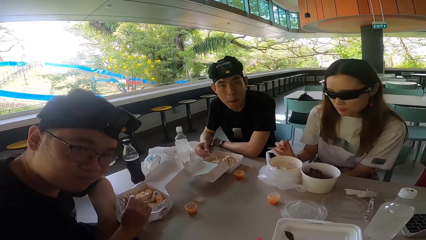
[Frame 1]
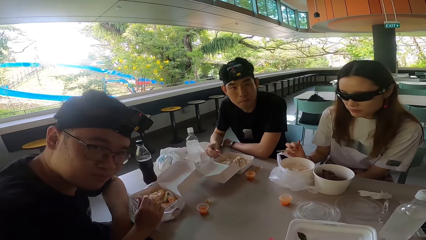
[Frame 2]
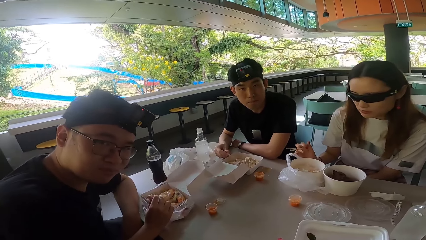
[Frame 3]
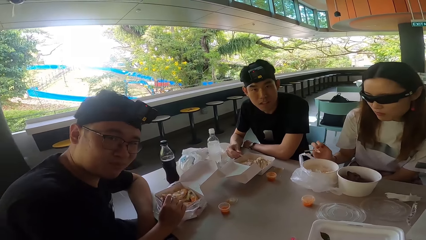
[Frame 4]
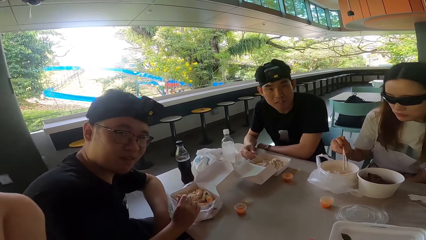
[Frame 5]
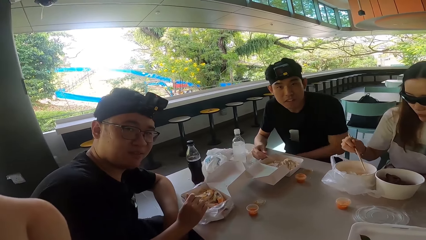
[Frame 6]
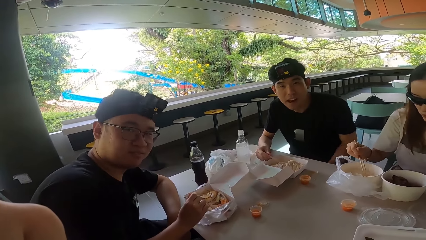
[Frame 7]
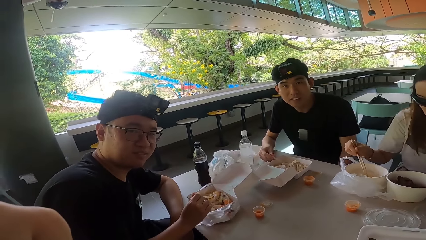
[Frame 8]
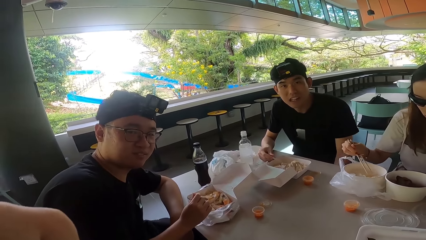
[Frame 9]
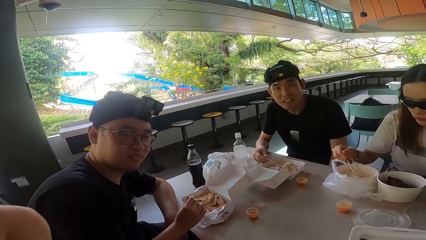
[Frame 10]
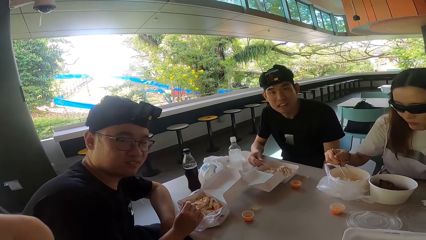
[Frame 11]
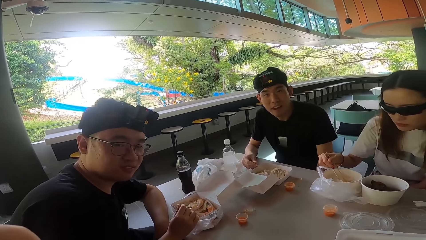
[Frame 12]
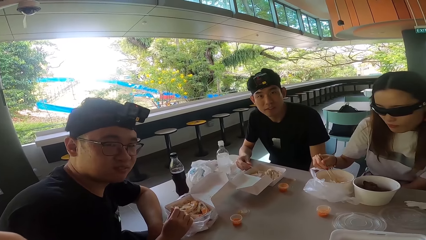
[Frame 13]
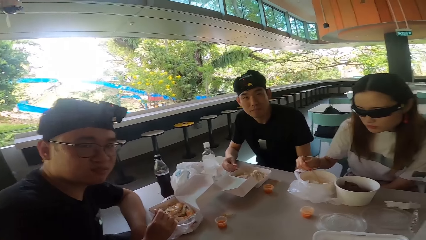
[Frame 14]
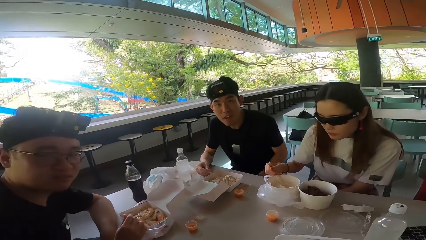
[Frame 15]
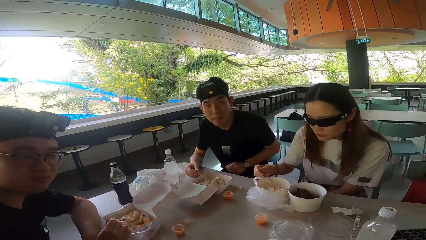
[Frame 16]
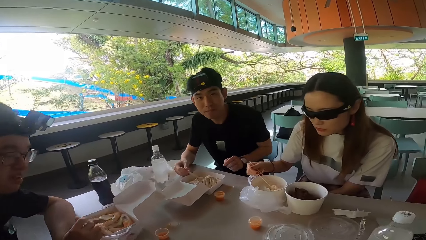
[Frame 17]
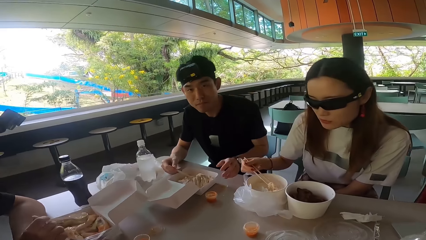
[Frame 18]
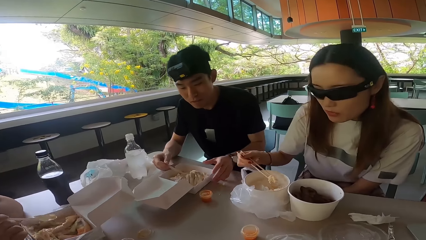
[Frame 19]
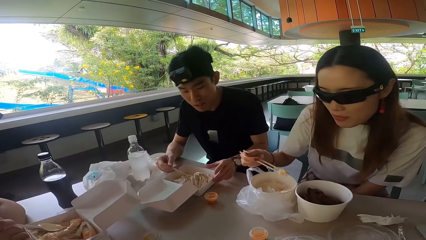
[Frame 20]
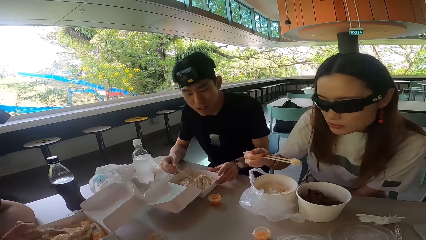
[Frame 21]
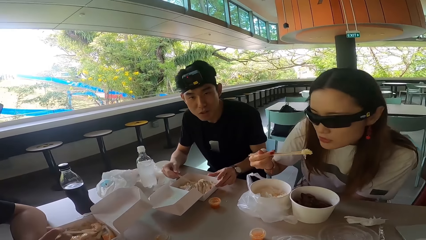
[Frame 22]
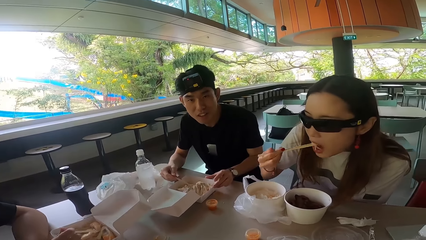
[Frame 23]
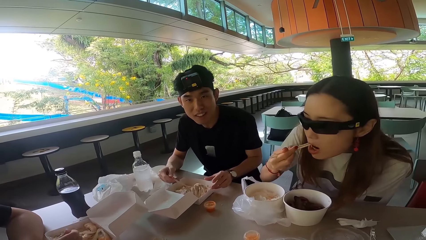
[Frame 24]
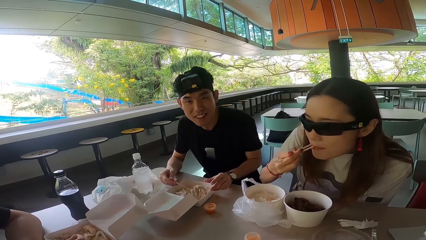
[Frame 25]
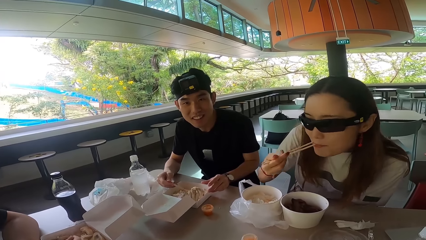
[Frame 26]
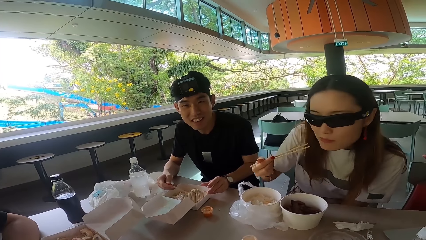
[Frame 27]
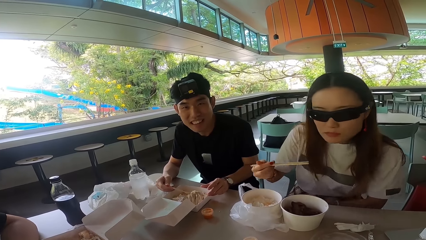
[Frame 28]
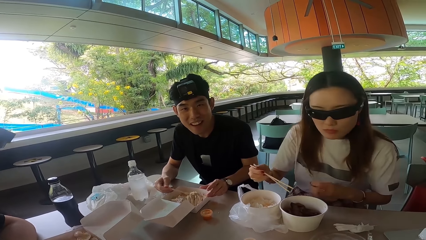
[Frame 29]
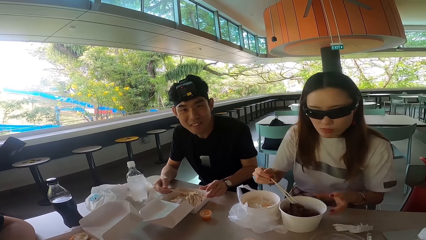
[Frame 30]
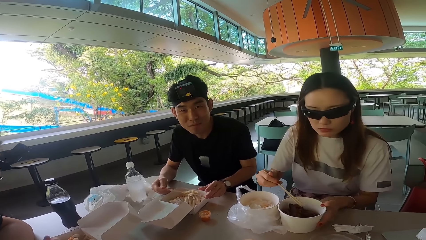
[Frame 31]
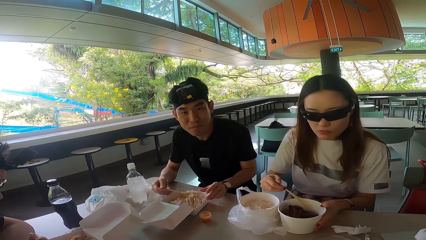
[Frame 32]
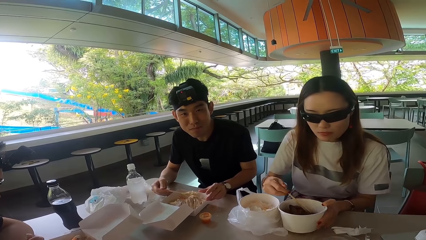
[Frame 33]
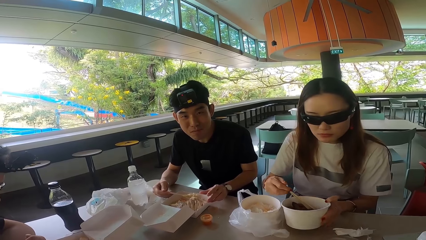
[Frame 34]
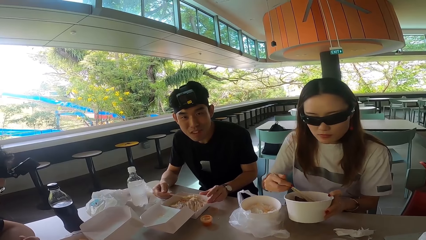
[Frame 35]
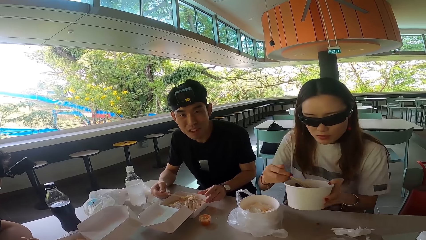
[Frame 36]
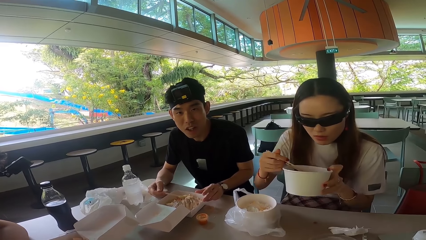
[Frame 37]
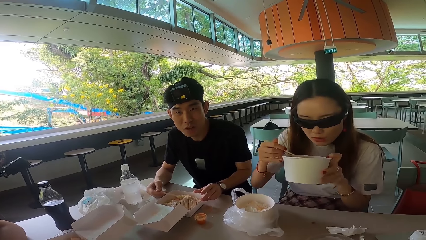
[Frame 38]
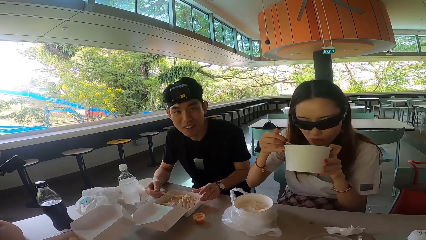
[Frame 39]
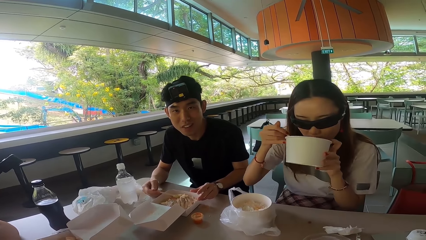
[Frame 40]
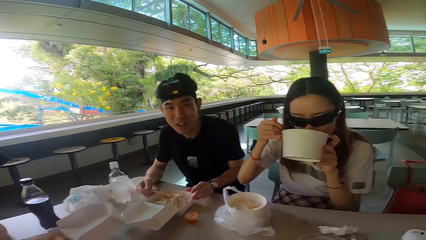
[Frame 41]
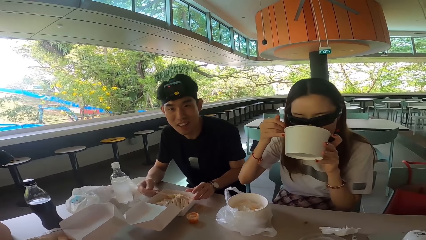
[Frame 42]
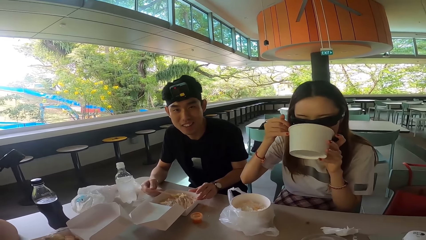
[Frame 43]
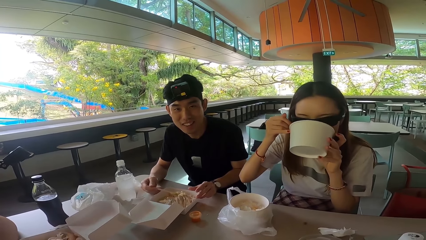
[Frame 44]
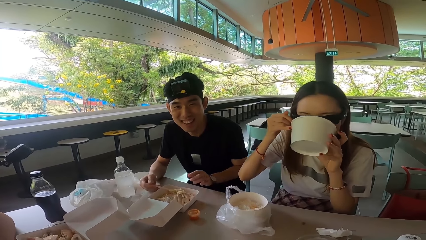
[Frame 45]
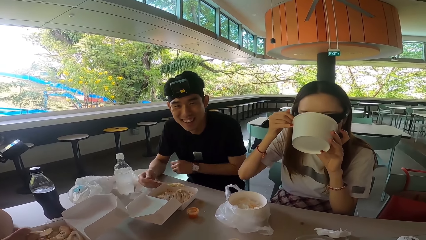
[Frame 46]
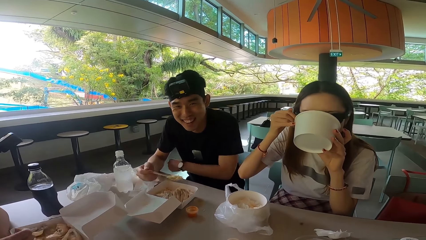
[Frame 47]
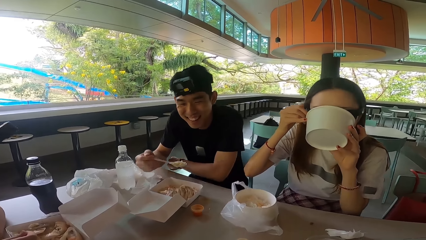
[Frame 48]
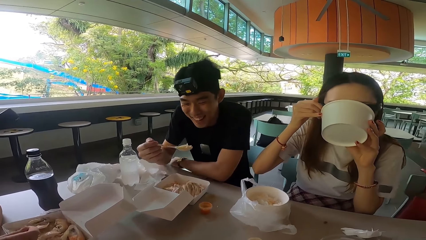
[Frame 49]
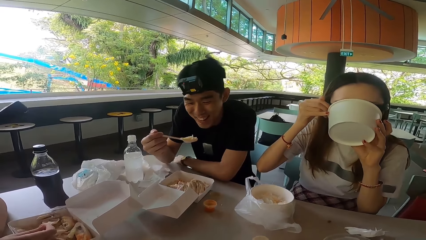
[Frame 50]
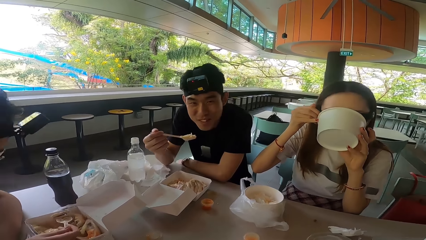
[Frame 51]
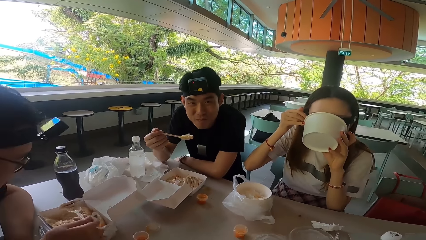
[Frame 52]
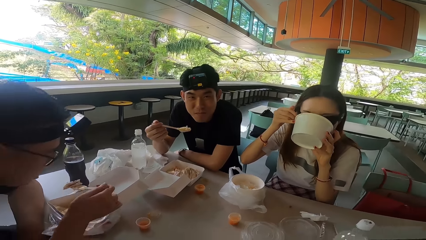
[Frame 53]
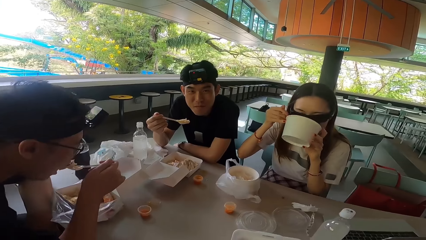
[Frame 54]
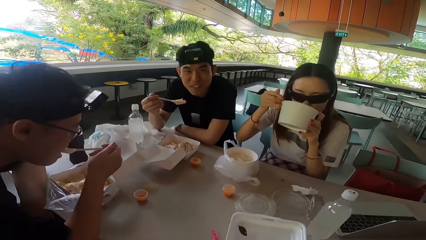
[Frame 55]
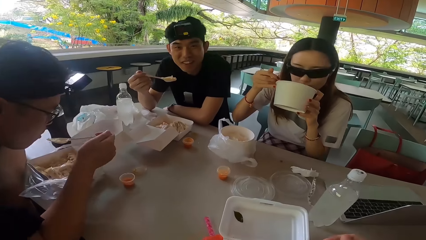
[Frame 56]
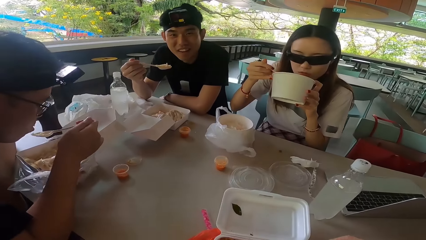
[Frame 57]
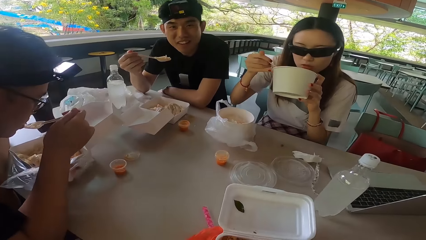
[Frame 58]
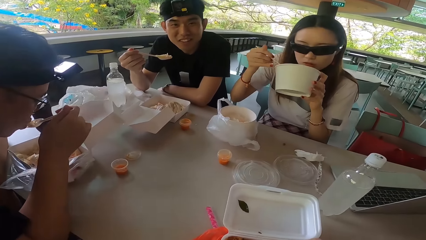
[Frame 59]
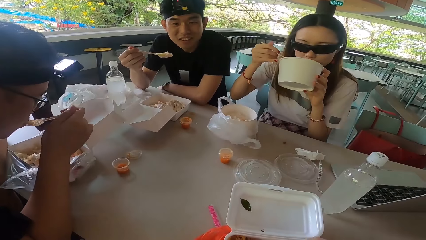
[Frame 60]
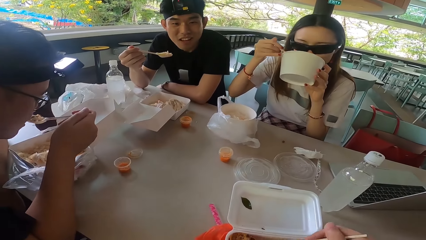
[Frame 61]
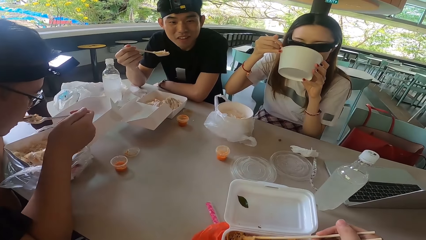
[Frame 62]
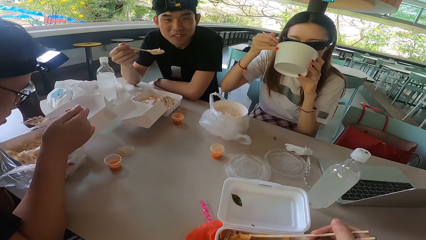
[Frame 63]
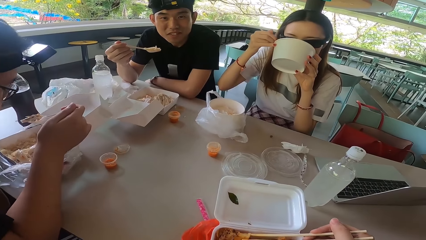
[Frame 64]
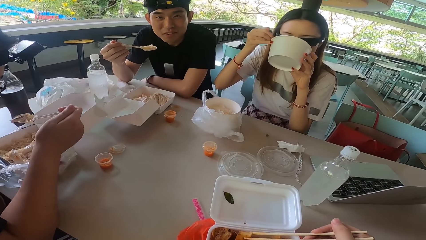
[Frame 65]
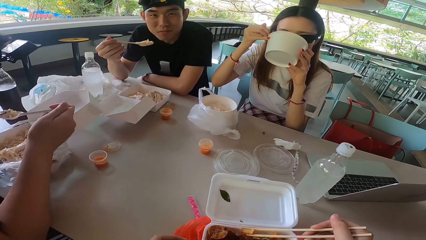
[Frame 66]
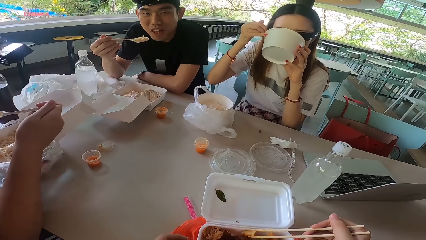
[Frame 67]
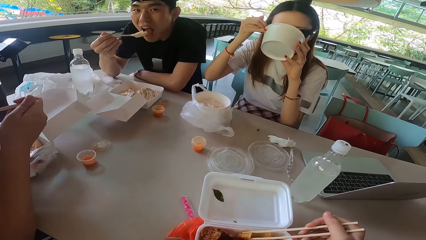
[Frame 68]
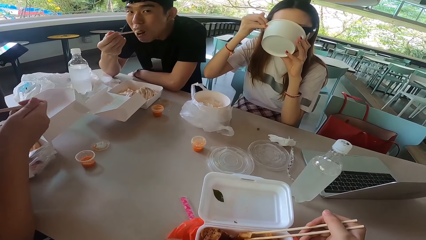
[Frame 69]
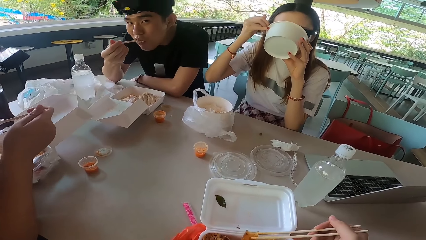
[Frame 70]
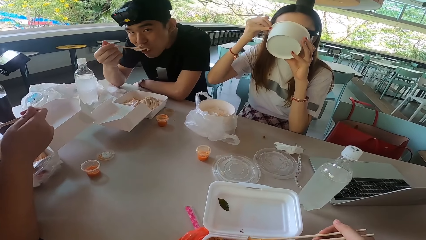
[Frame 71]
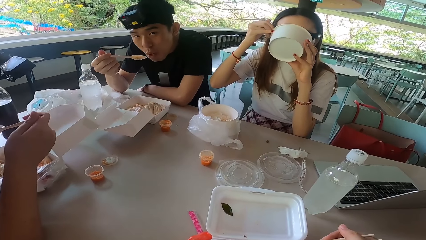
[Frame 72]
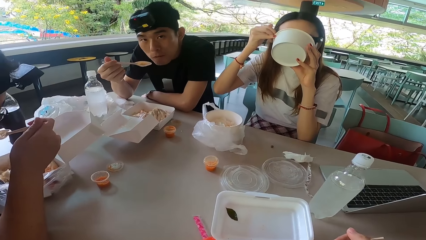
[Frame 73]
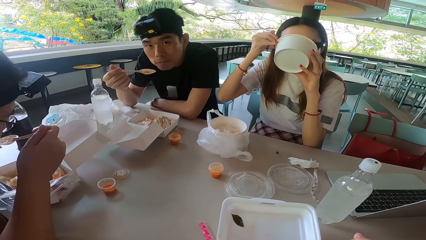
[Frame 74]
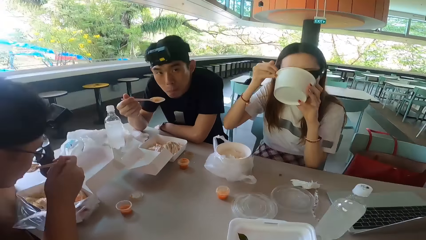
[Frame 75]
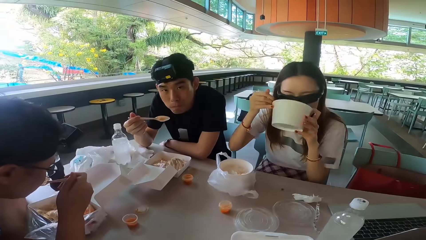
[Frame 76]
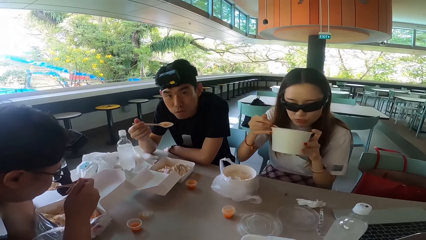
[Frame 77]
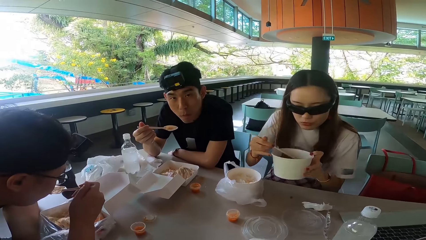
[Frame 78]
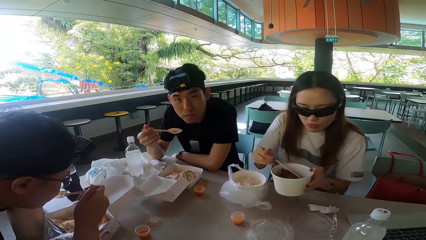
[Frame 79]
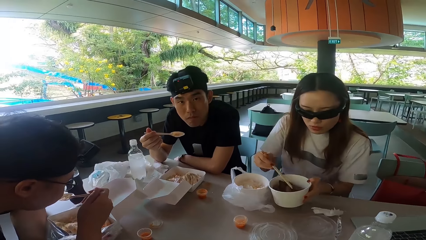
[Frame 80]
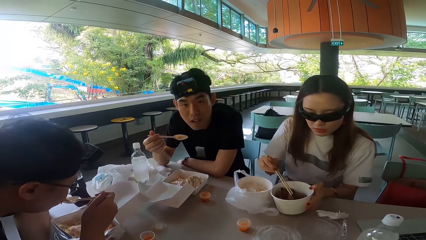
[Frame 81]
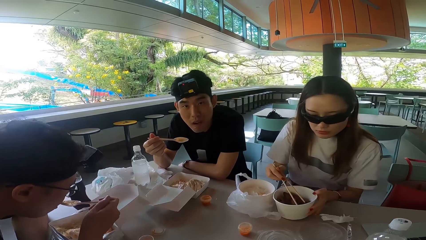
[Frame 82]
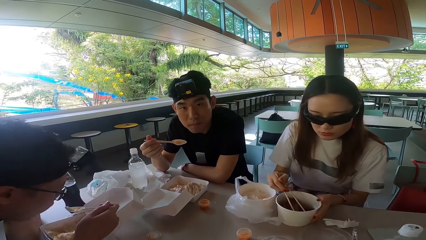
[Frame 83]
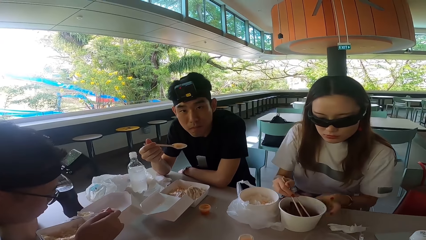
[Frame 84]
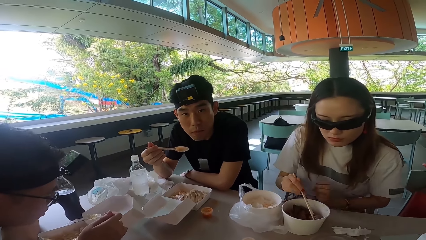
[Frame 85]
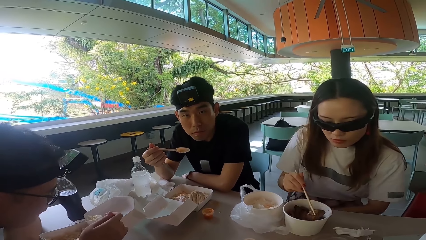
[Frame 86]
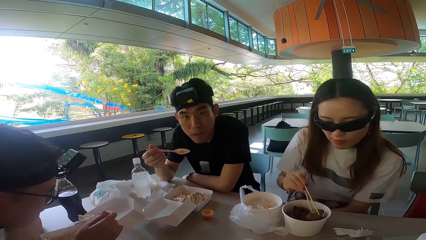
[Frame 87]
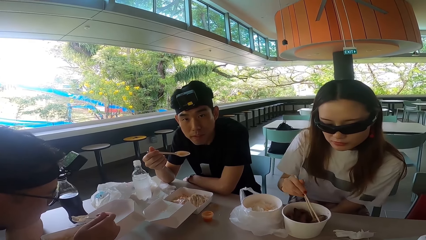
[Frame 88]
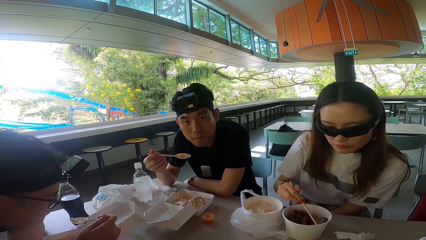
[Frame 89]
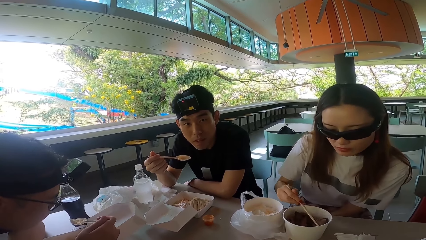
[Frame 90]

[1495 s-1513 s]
A man lowers his hand. Another man shakes his head. The other man talks to the camera wearer. The first man raises his hand and holds a food box. The other man turns forward. The first man touches the food box. A woman picks rice with chopsticks and eats the rice. She picks up the bowl. The first man talks to the camera wearer. The woman drinks from the bowl. The first man rests his hand on the table and eats something. The other man eats the rice. The woman drinks from the bowl again. The first man eats the rice. The woman puts the bowl on the table and picks something with chopsticks.
